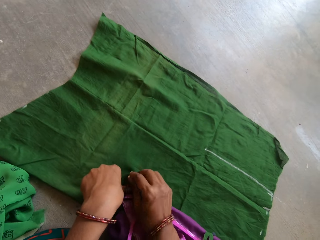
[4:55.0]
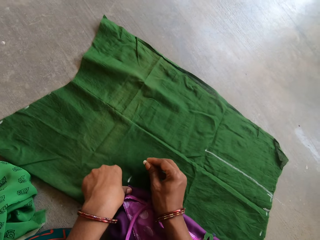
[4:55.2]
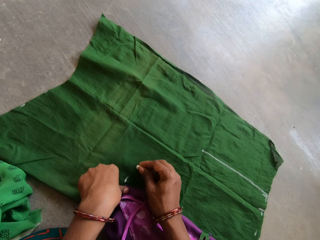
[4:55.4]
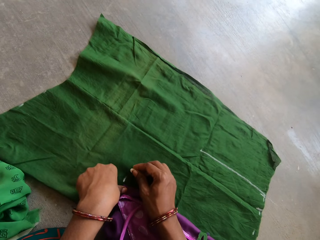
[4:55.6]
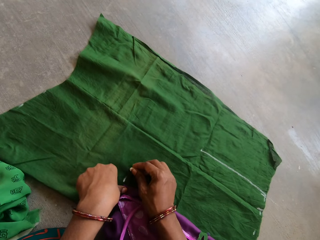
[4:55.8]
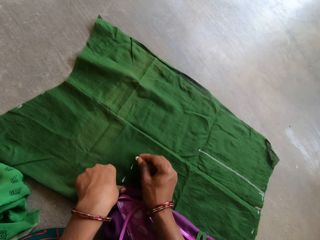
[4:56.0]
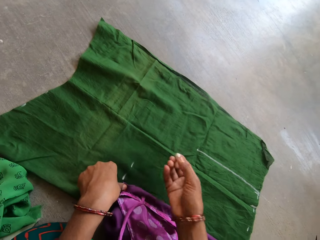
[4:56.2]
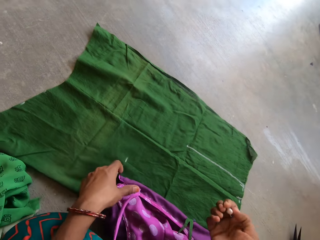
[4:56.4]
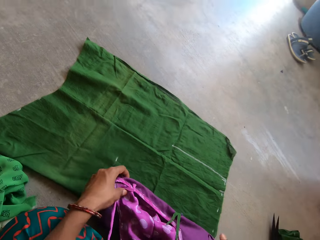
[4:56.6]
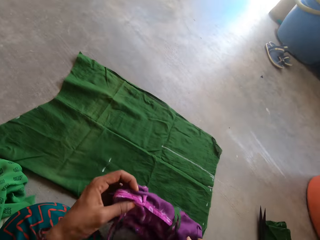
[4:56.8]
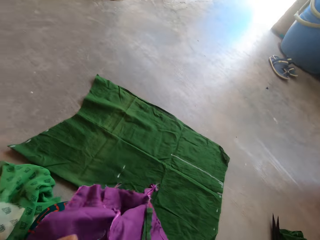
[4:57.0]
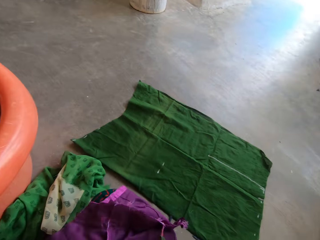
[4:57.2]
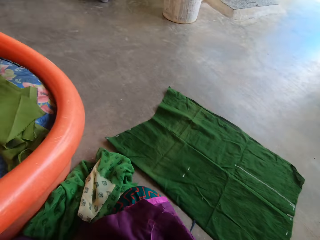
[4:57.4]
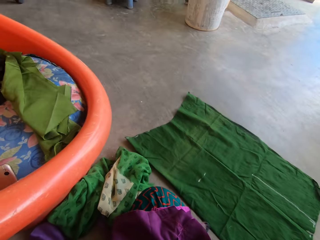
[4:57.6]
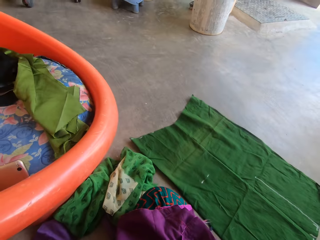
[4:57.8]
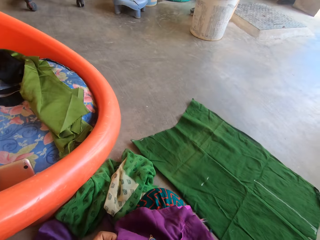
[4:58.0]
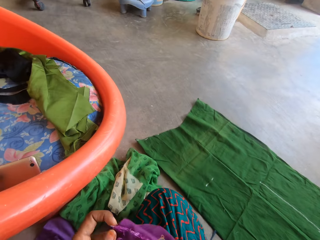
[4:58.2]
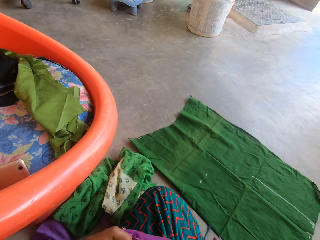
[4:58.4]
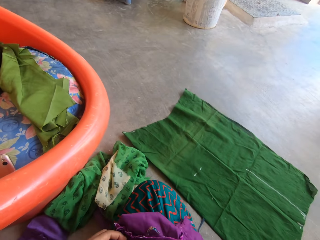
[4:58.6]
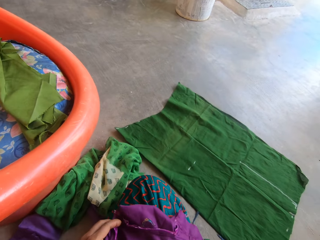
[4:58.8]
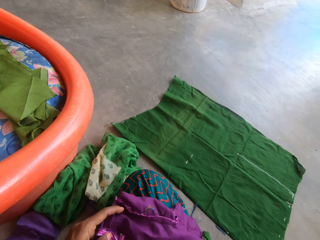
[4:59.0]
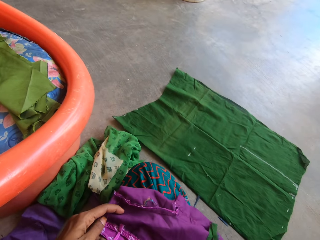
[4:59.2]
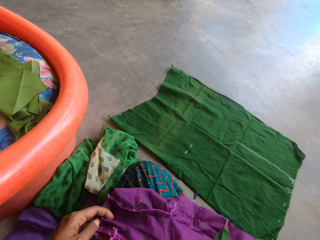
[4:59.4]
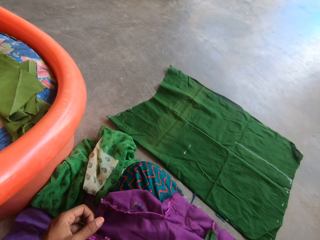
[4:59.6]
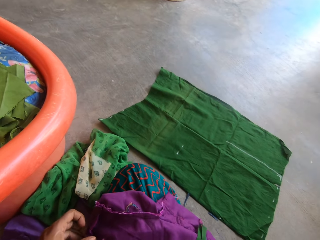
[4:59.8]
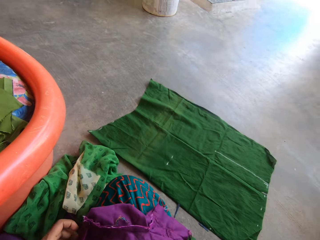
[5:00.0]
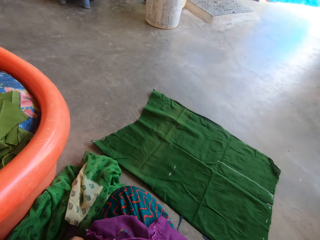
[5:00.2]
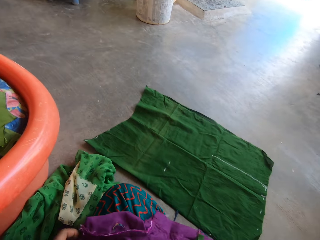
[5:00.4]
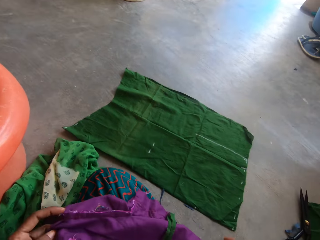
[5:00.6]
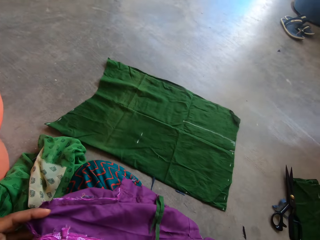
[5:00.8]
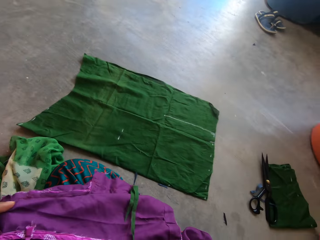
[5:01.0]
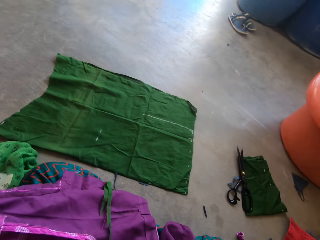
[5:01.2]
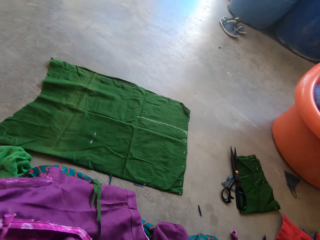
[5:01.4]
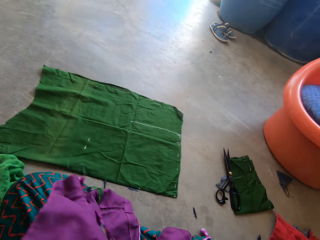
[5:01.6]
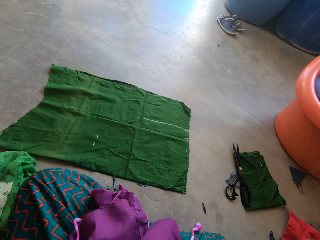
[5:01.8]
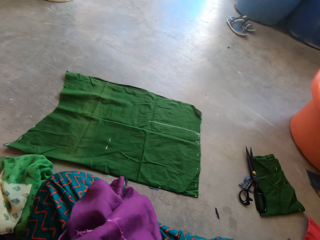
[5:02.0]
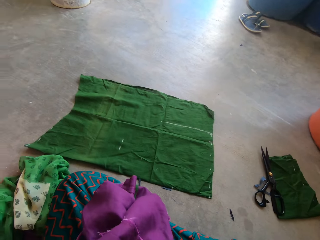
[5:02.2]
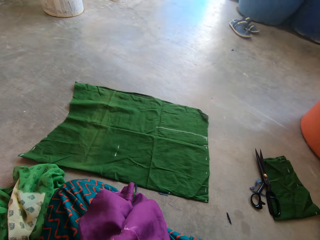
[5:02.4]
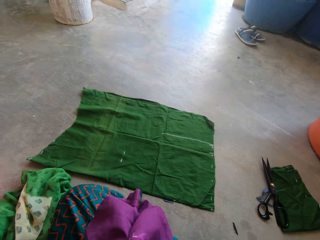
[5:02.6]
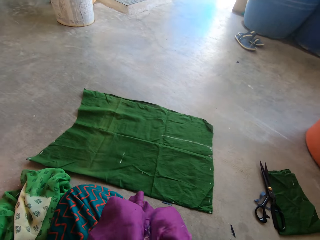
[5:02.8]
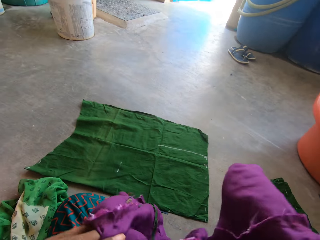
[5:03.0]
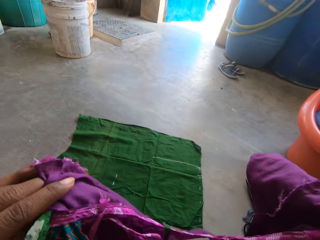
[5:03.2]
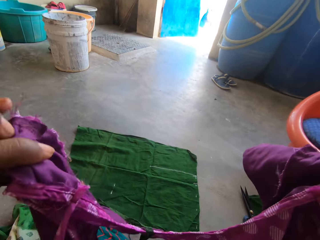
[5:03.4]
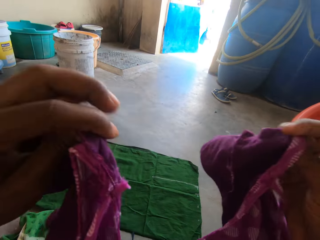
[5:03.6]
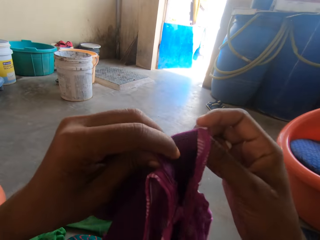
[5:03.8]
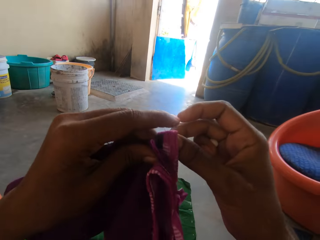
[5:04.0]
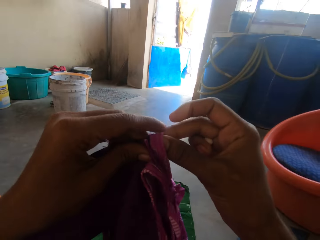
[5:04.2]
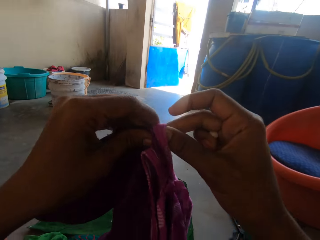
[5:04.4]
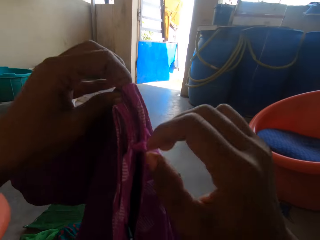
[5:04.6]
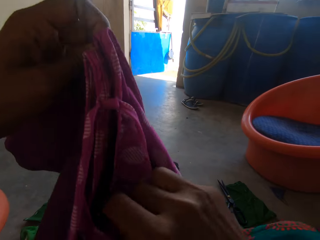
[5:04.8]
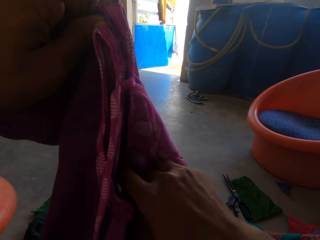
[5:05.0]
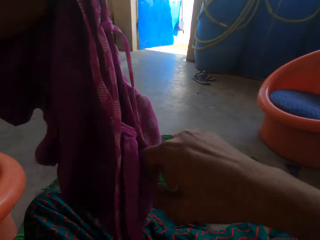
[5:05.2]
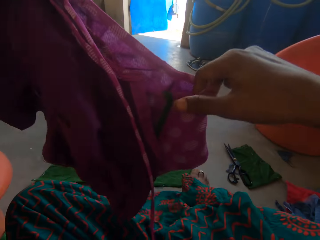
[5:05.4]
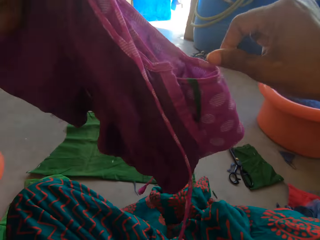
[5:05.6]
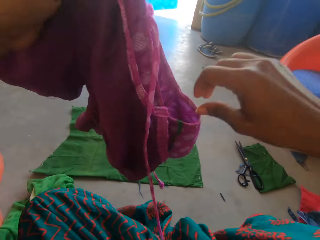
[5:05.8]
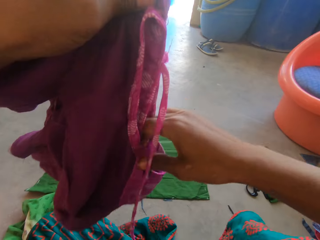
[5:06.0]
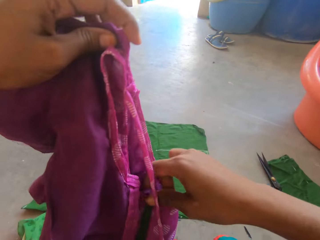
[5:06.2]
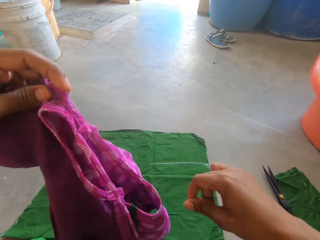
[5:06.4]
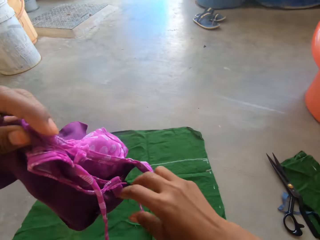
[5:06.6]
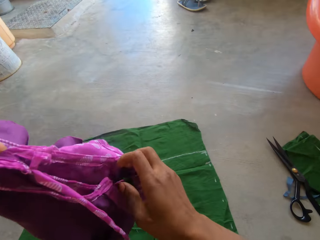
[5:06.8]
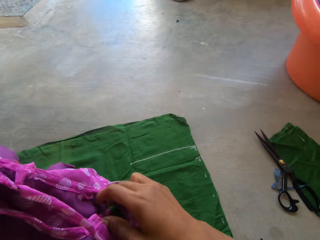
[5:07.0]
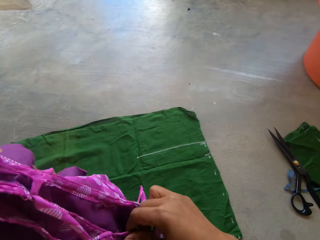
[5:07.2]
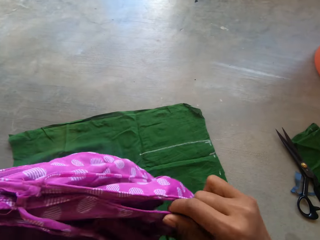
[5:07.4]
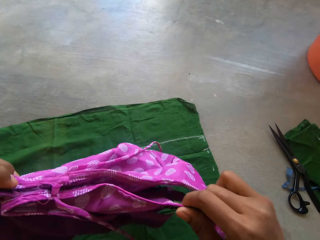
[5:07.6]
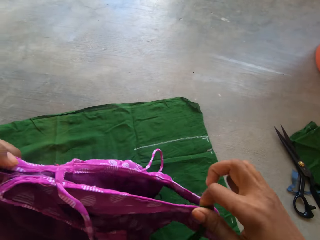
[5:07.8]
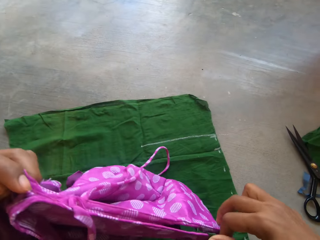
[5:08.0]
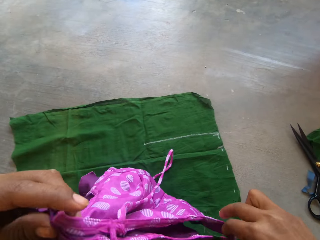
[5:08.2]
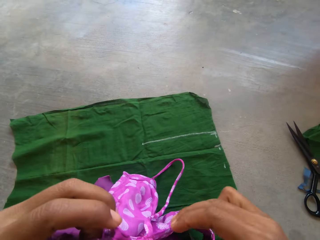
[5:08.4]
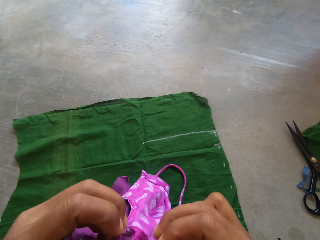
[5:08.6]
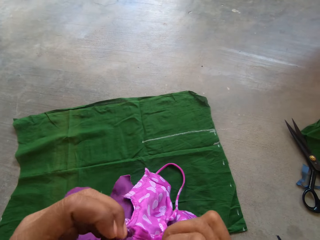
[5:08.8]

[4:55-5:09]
The camera wearer marks on the green cloth. They measure the cloth with the smaller piece of cloth and chalk with both hands. They lift up the purple cloth. They fold the smaller piece of cloth with both hands.

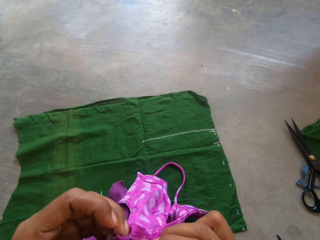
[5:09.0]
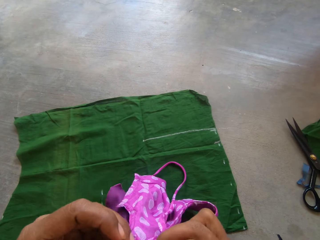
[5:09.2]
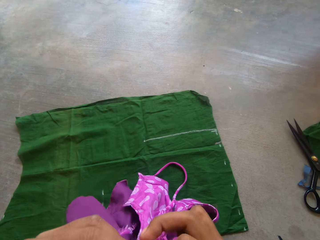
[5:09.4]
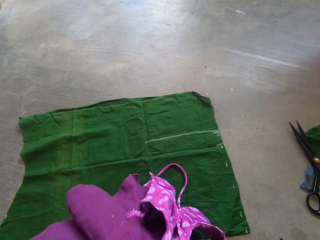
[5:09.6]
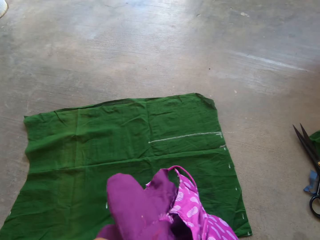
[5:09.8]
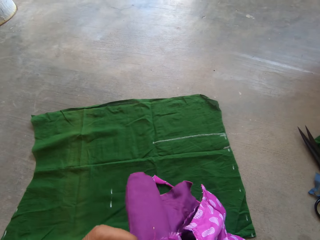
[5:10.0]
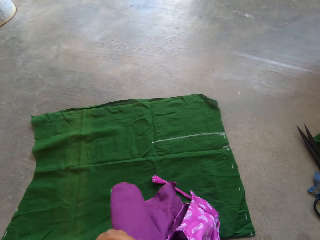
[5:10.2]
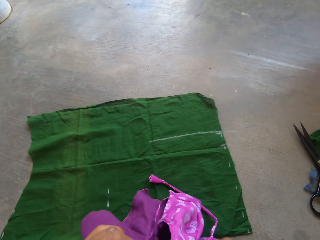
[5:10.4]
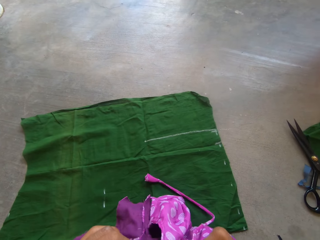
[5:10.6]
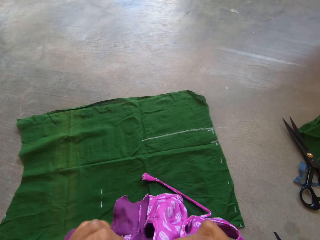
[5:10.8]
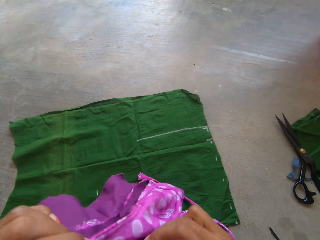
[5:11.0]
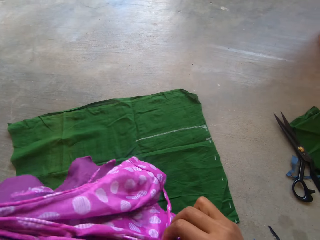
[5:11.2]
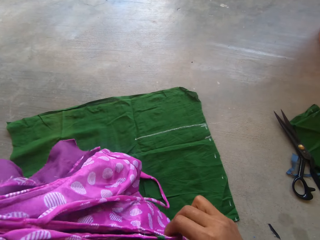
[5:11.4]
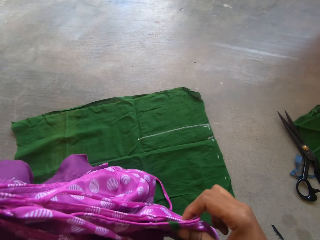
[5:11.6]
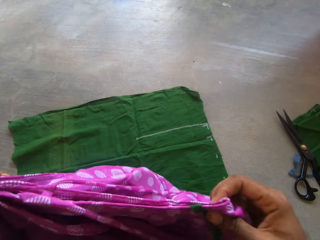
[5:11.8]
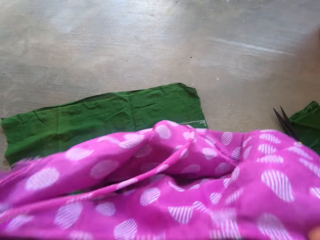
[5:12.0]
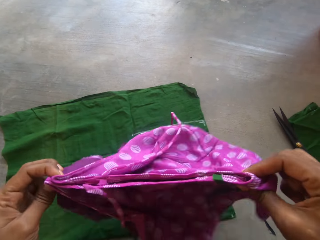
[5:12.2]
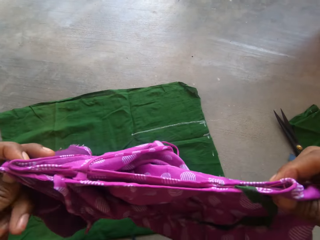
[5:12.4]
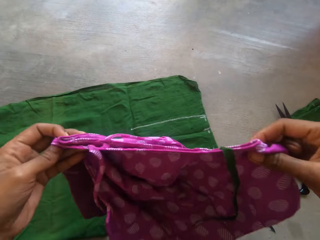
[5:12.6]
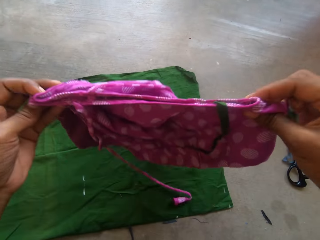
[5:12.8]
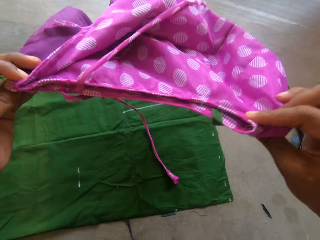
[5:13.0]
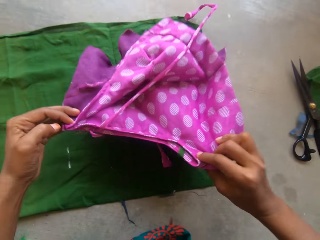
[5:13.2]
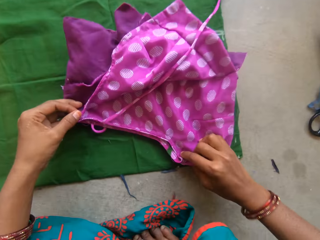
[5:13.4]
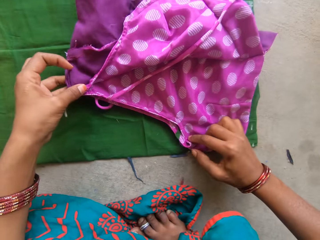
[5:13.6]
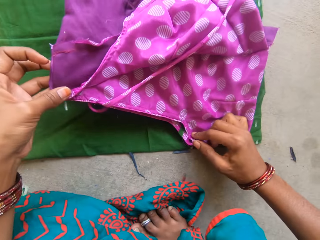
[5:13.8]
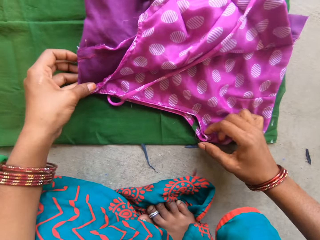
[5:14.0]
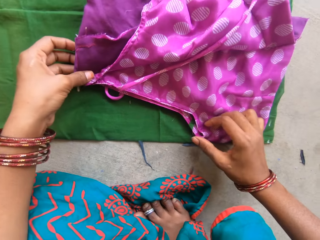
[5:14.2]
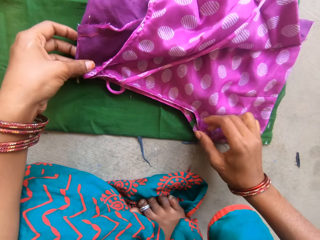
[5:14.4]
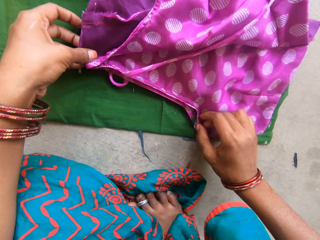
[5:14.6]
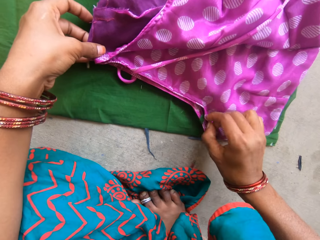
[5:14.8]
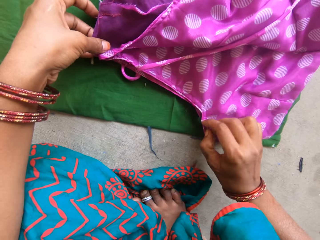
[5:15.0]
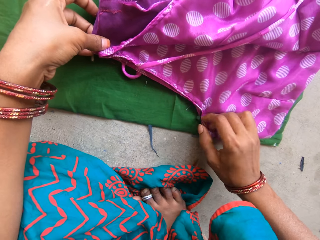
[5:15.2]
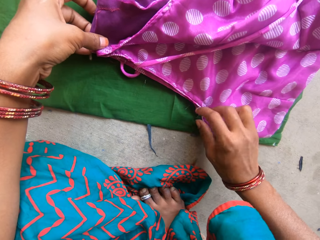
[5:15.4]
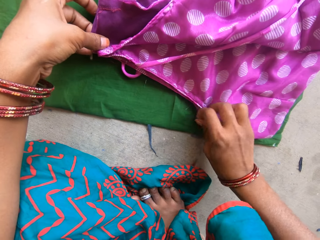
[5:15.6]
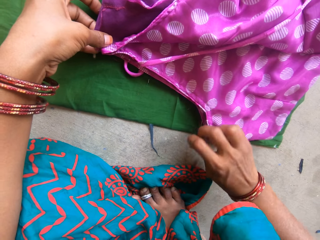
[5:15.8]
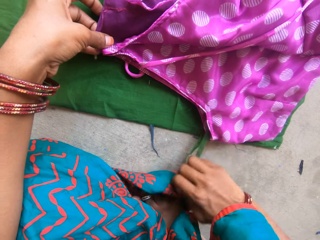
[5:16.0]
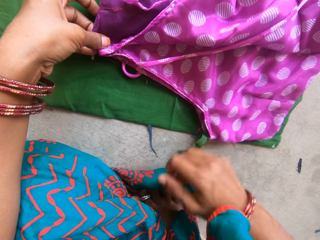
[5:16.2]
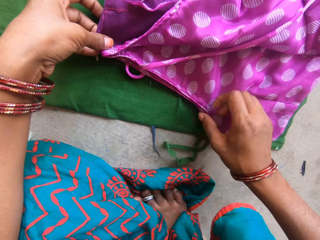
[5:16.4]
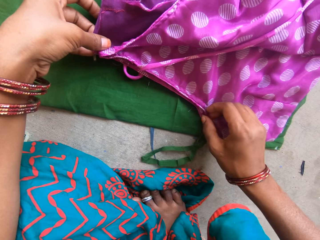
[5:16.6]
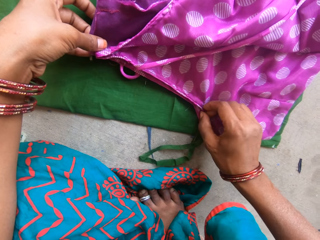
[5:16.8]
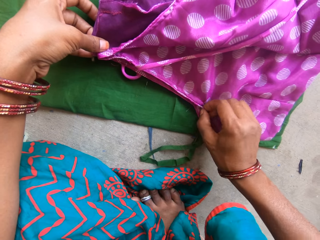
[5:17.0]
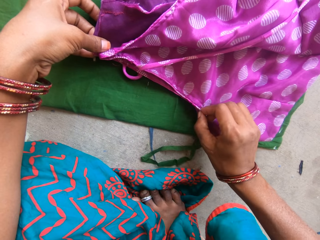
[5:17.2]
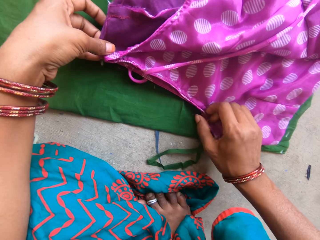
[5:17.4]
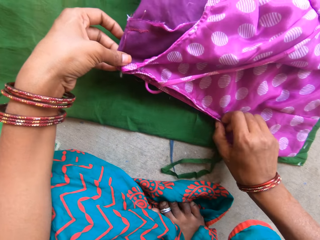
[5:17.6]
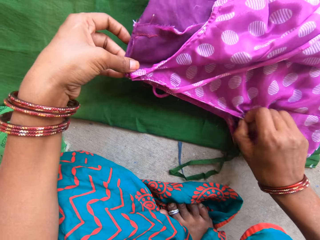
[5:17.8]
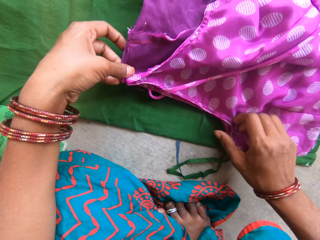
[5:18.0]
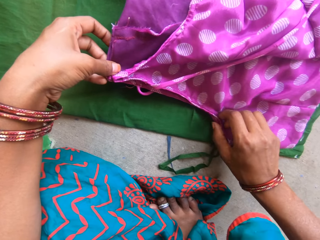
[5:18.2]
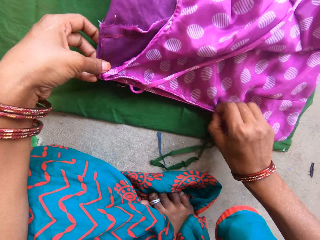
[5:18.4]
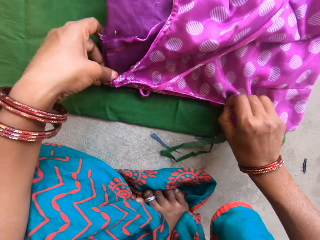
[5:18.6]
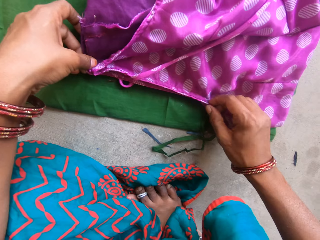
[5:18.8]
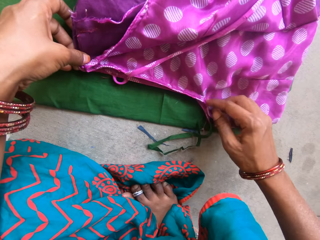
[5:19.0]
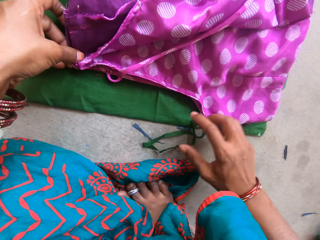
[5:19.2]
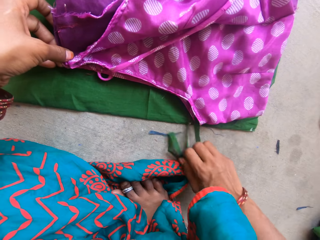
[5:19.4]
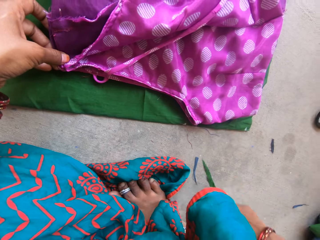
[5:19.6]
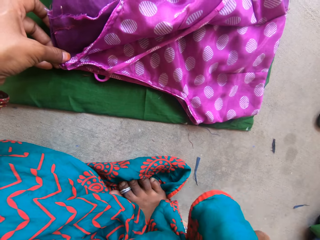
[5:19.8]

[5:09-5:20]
The camera wearer places the smaller piece of cloth on the cloth with both hands.
